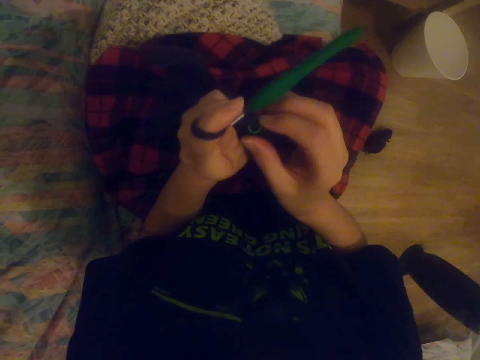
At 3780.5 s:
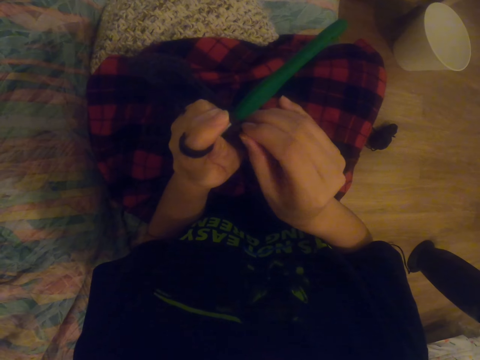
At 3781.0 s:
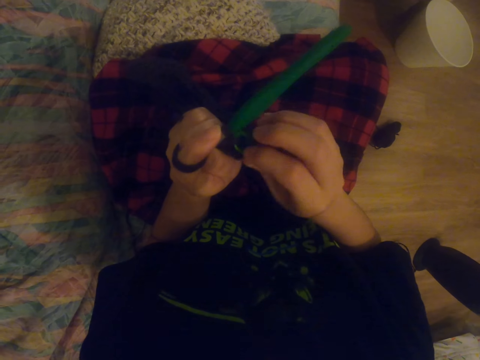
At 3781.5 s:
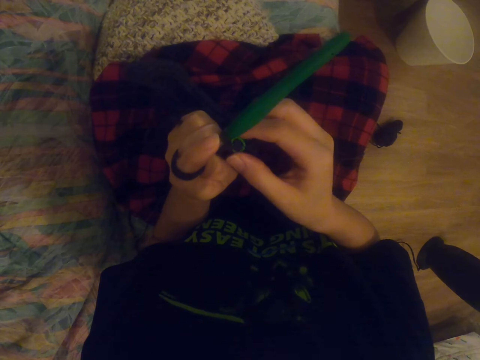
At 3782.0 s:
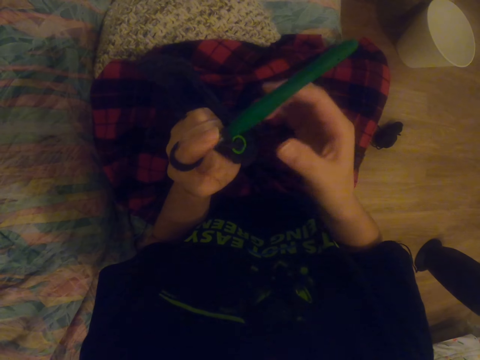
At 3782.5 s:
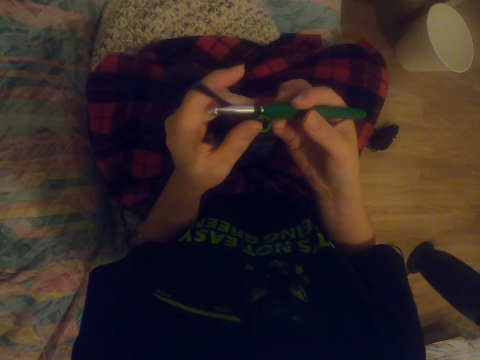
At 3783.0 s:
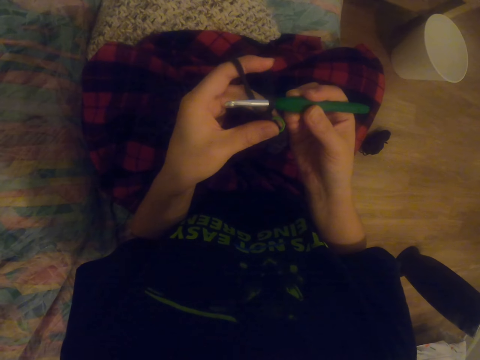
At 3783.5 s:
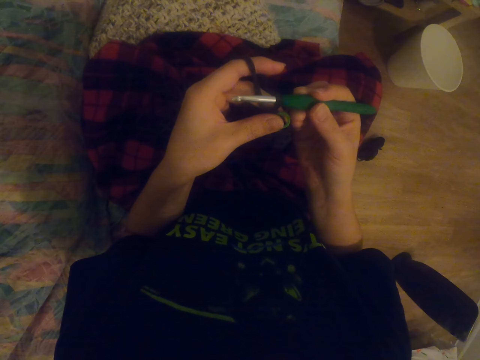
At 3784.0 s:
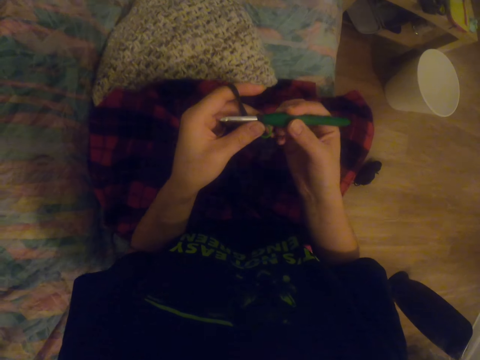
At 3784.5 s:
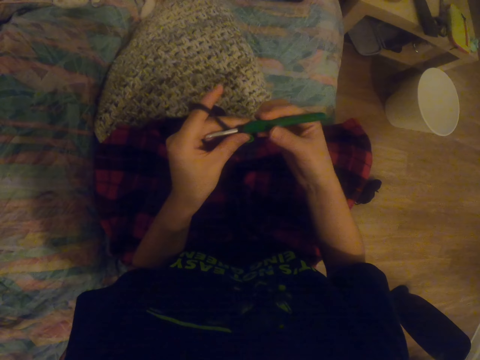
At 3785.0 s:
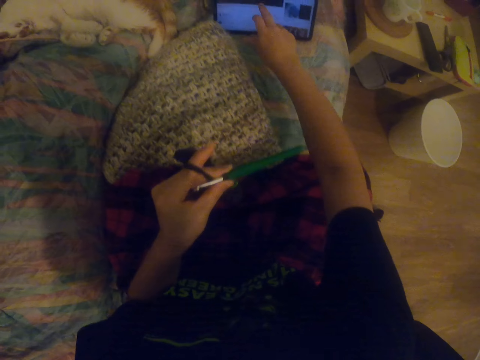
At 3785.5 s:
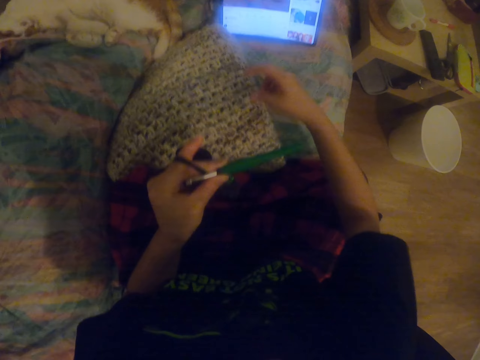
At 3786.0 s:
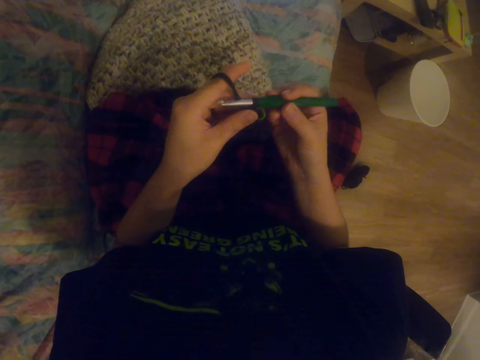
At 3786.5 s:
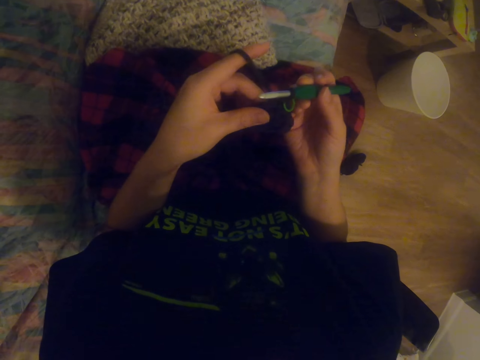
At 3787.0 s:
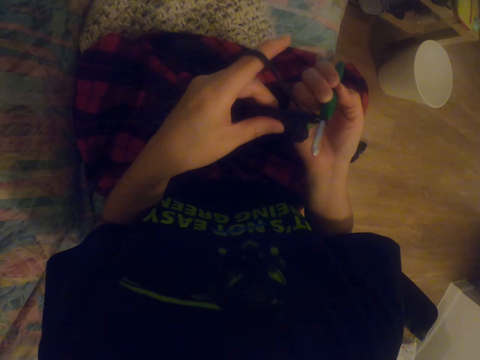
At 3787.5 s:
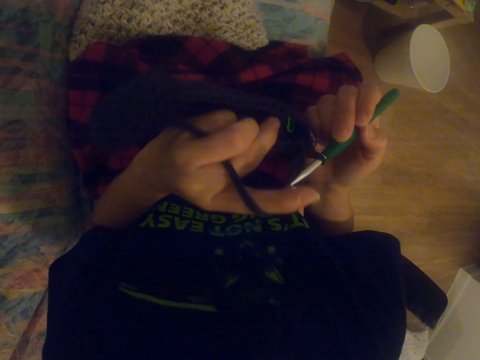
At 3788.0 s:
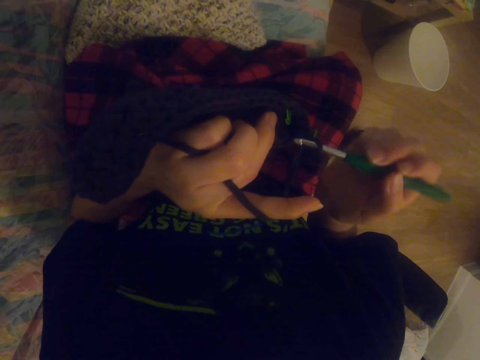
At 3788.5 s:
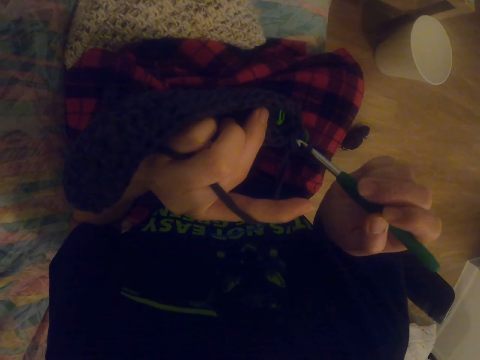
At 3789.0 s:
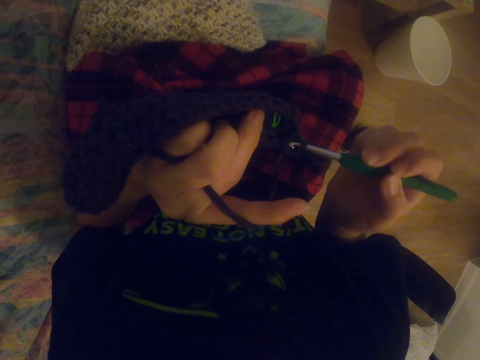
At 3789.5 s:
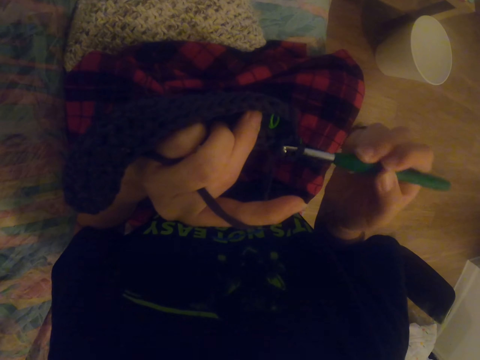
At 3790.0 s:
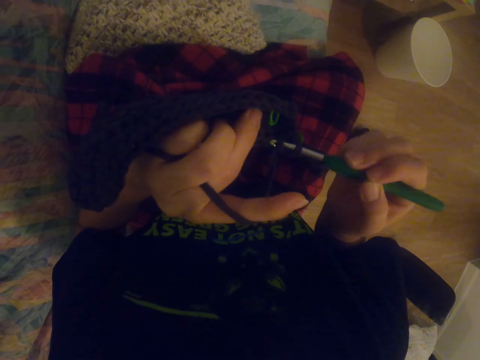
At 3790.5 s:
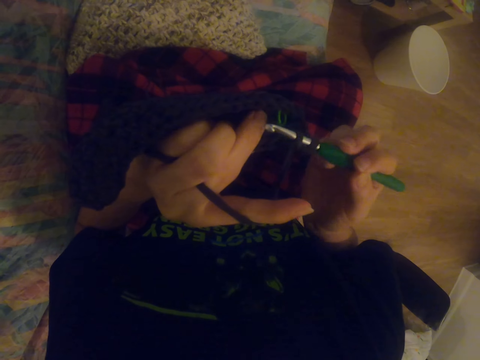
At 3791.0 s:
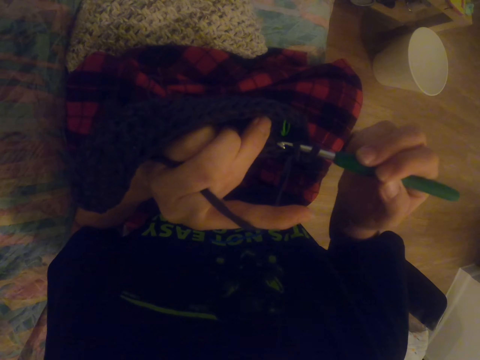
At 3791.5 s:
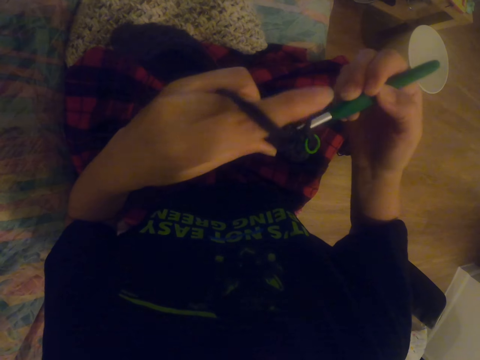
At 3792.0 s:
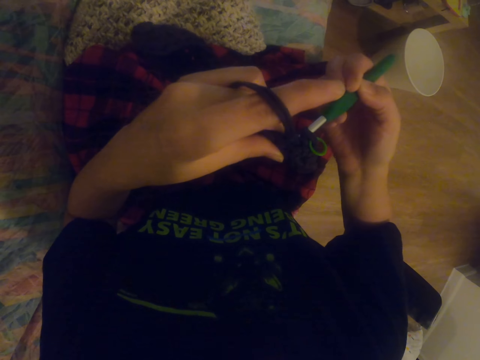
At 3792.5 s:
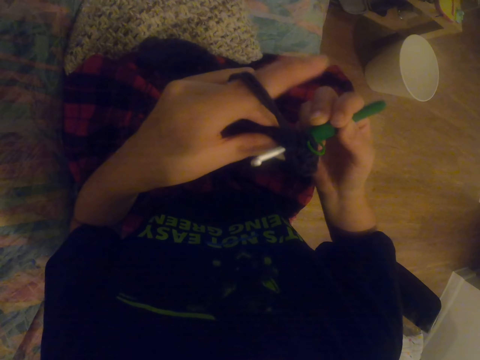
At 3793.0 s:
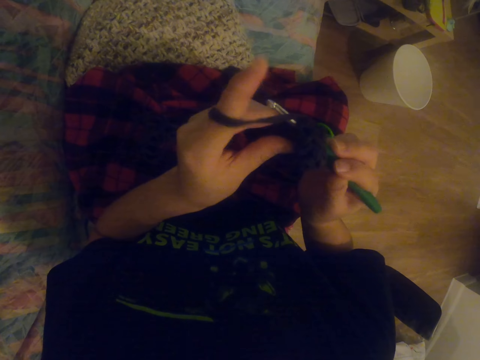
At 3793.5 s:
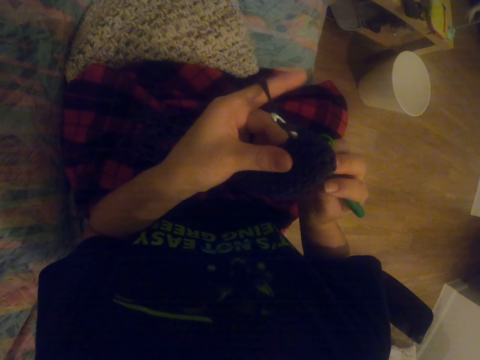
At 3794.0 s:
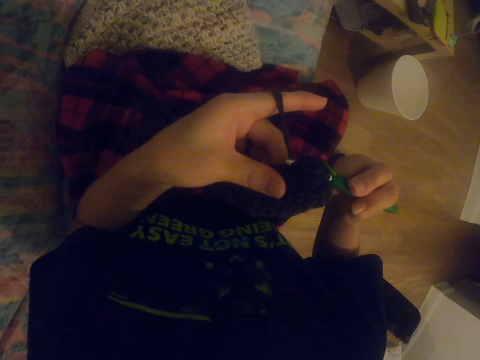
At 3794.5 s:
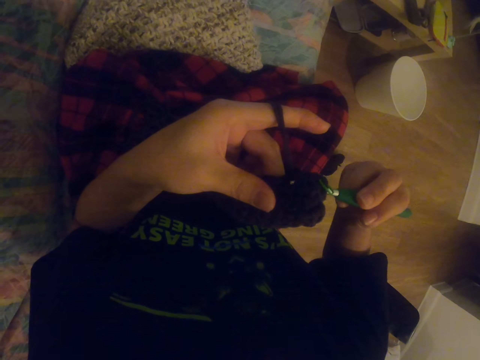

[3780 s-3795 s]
The camera wearer picks up the crochet with the right hand. They click on the tablet with the right hand. They knit the sock with the crochet.

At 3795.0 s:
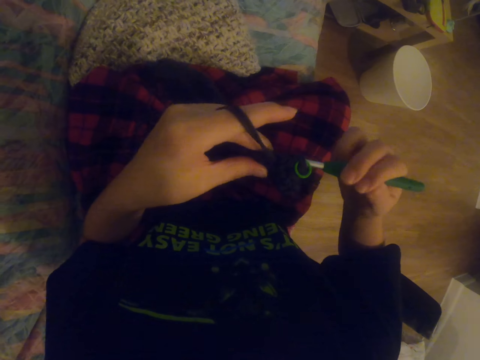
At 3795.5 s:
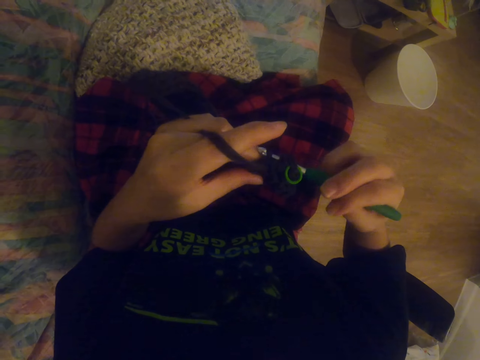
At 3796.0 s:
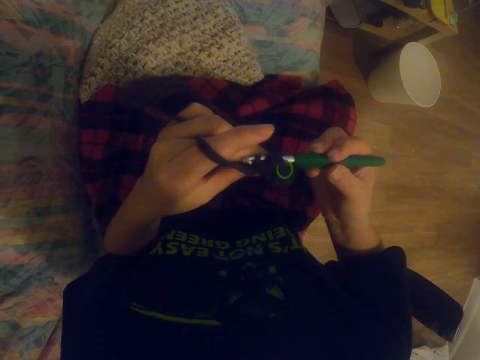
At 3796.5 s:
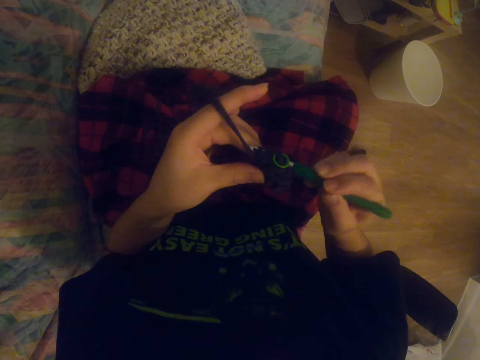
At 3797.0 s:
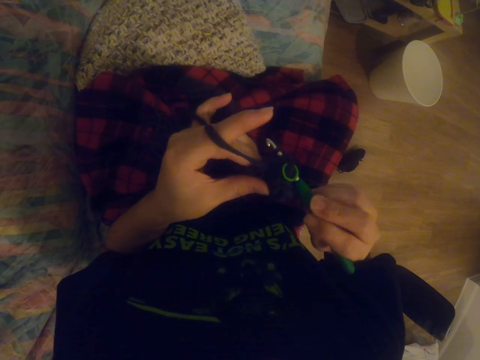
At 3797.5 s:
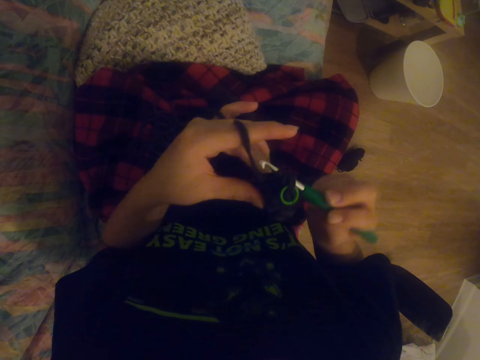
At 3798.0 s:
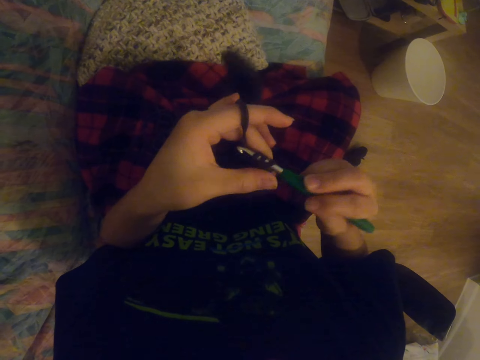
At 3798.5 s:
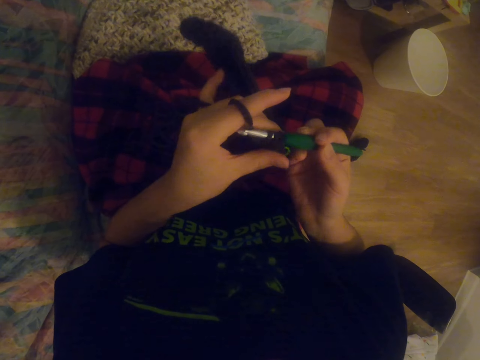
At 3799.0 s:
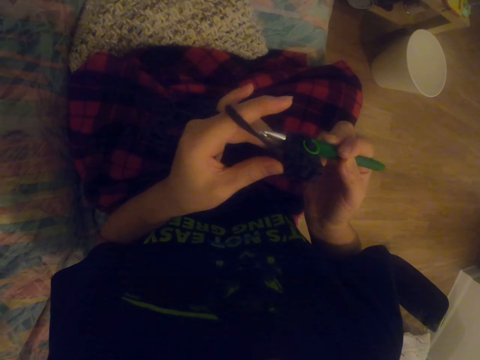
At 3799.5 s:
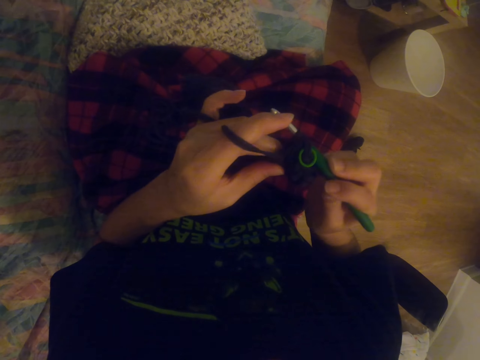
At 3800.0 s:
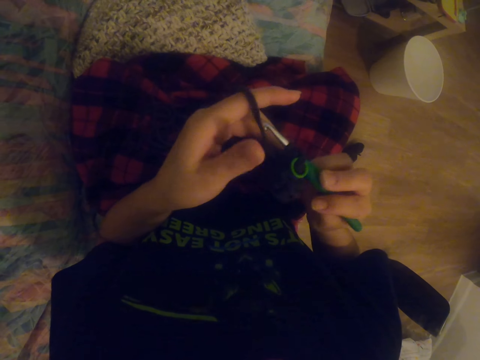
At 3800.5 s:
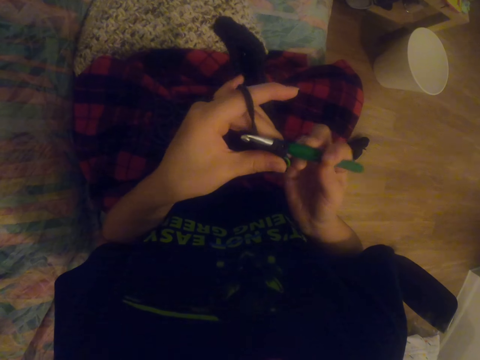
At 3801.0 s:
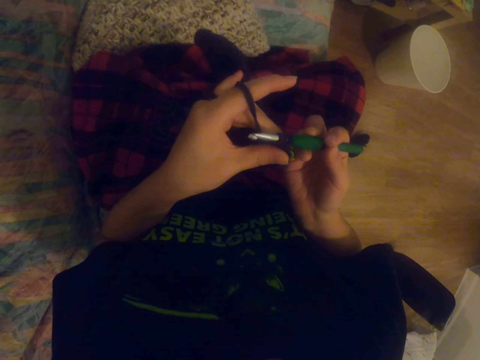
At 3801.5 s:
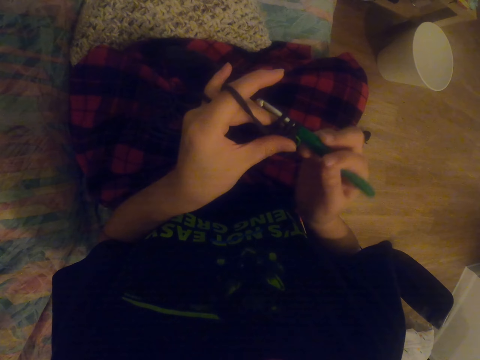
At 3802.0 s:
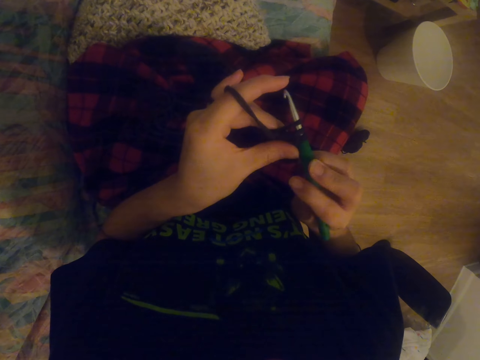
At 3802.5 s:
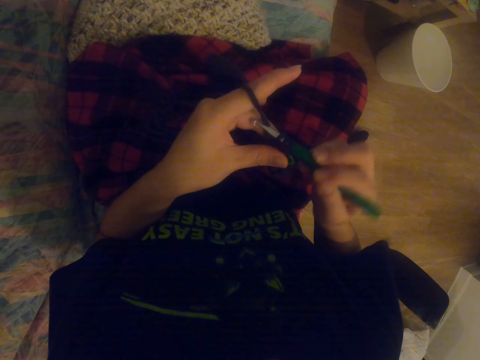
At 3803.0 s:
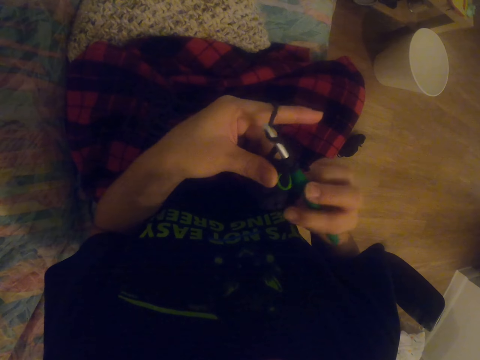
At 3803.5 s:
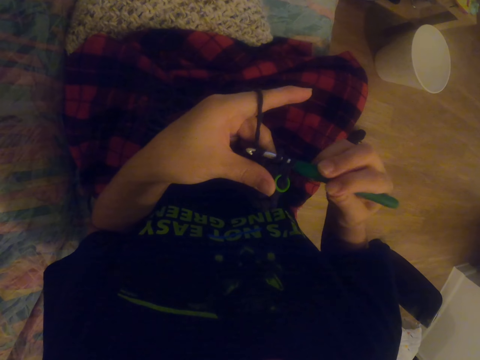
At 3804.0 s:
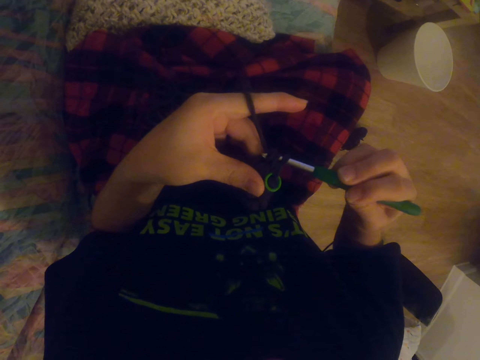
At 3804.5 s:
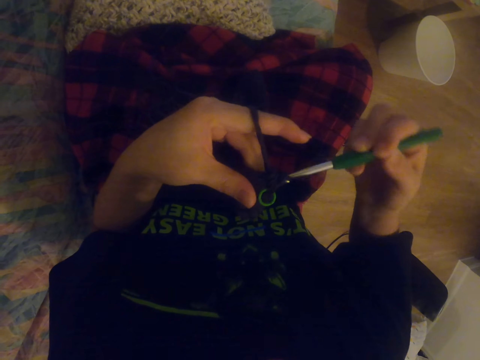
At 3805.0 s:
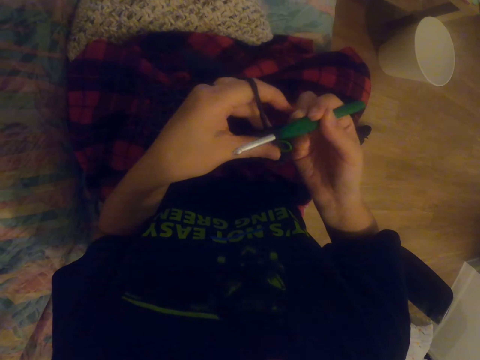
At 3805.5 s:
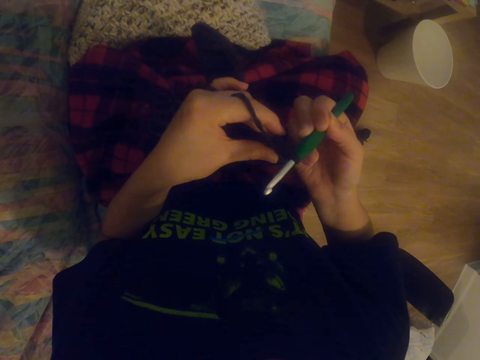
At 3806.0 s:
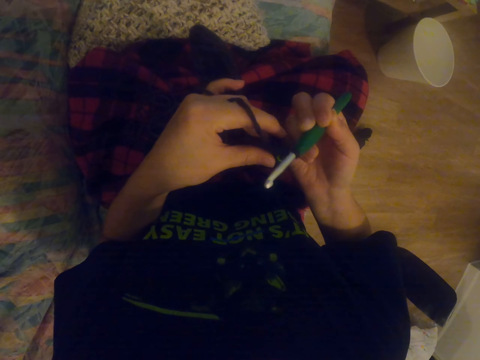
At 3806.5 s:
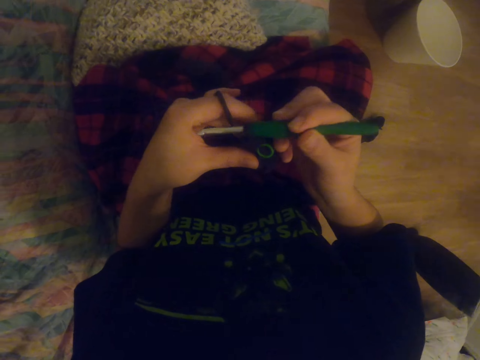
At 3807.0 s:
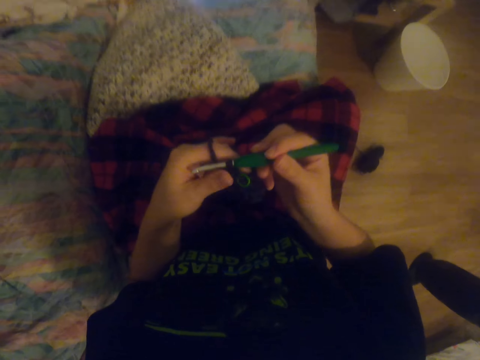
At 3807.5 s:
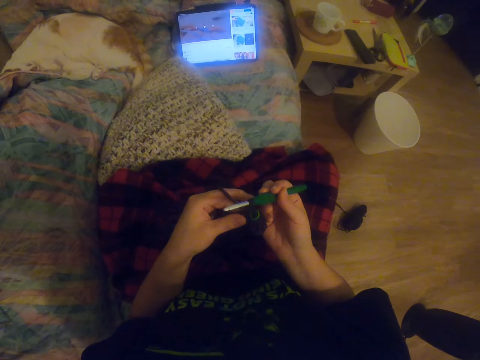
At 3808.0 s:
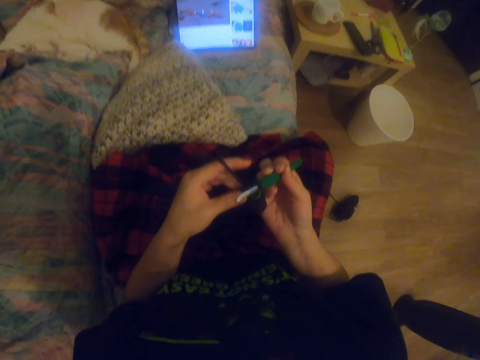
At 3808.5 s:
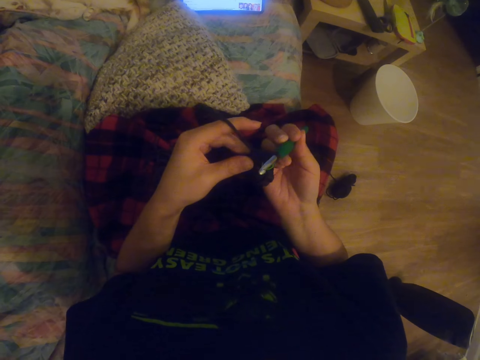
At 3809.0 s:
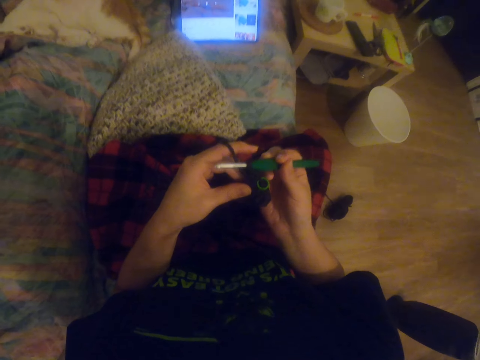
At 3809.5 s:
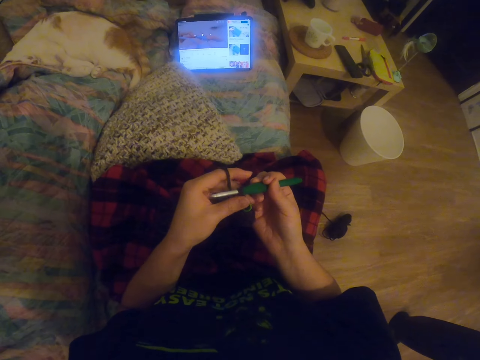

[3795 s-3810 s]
The camera wearer looks at the tablet.
